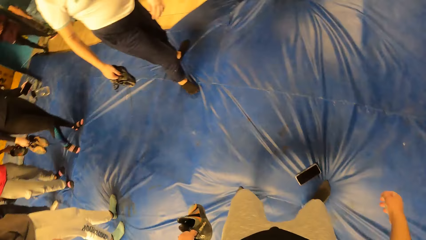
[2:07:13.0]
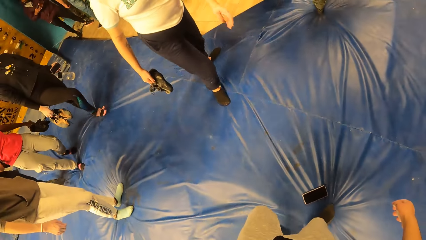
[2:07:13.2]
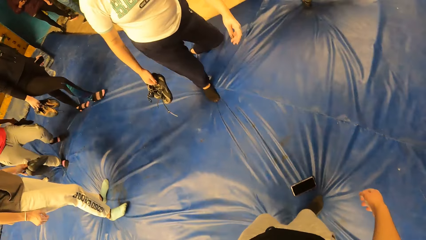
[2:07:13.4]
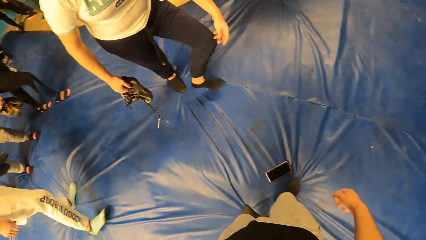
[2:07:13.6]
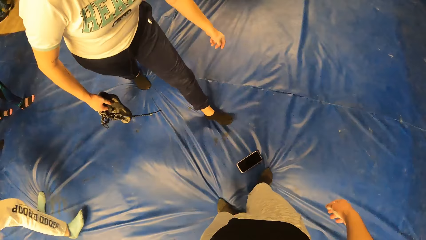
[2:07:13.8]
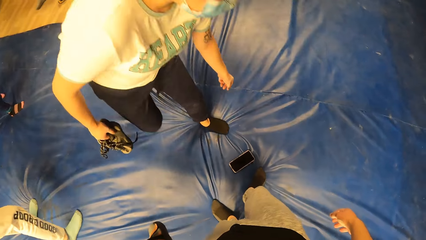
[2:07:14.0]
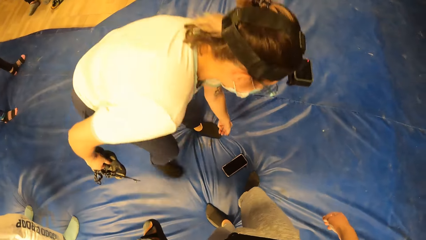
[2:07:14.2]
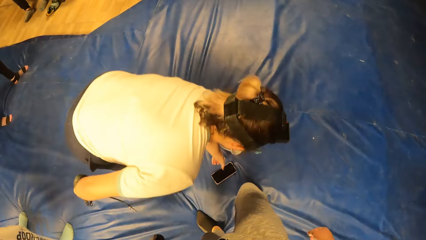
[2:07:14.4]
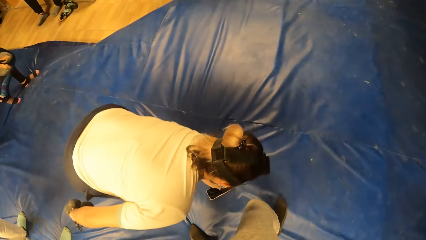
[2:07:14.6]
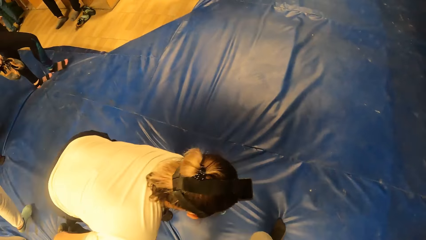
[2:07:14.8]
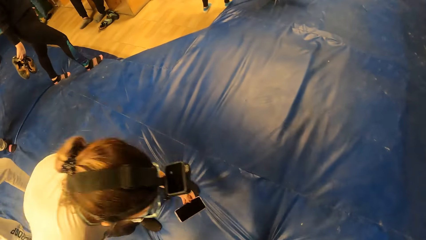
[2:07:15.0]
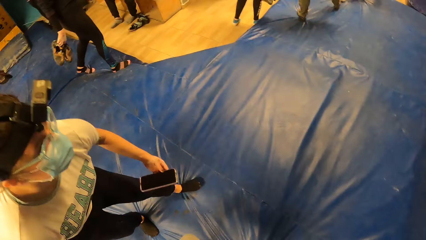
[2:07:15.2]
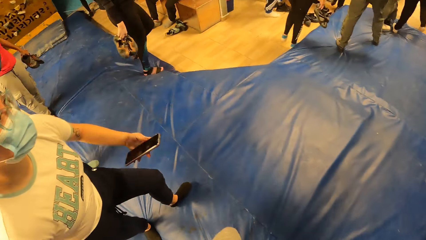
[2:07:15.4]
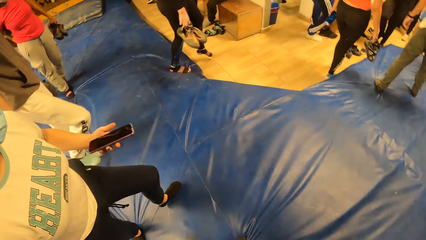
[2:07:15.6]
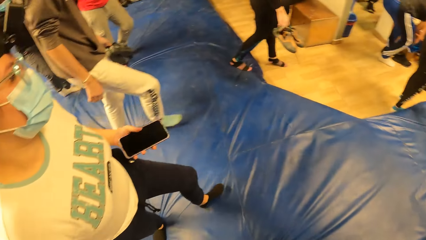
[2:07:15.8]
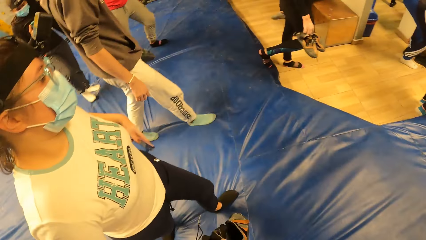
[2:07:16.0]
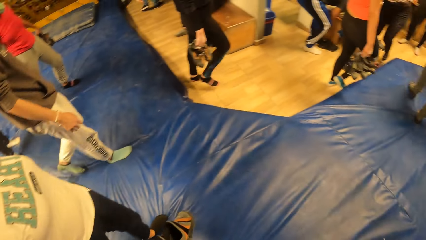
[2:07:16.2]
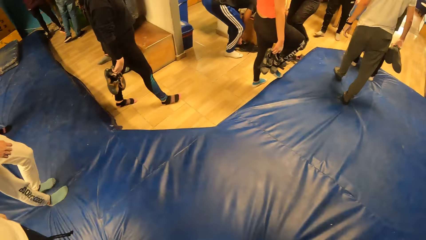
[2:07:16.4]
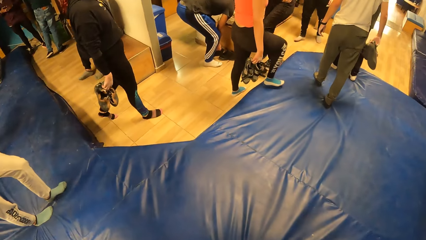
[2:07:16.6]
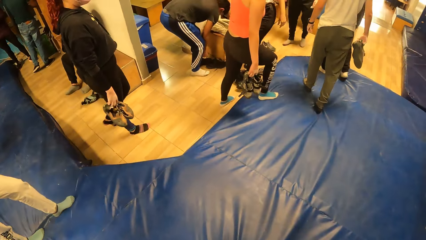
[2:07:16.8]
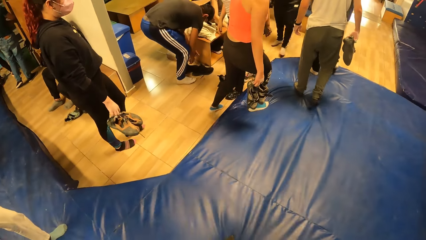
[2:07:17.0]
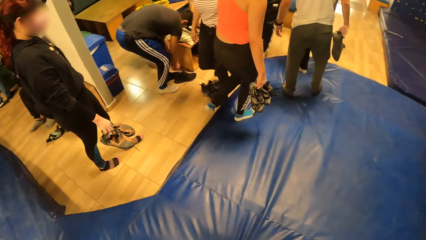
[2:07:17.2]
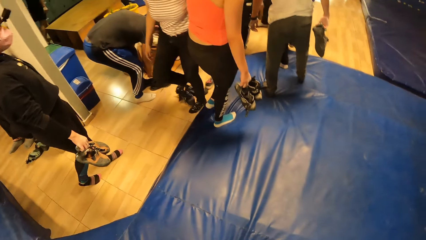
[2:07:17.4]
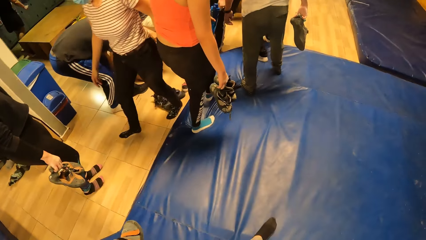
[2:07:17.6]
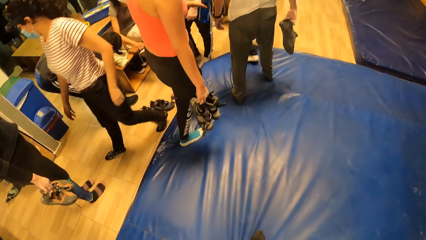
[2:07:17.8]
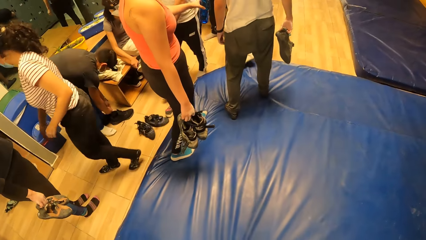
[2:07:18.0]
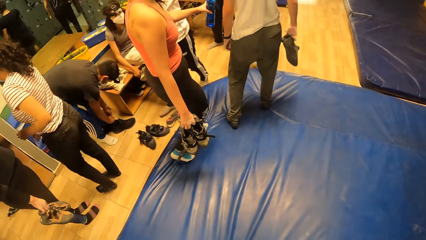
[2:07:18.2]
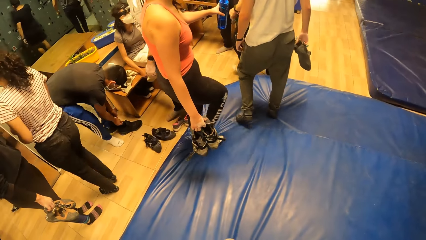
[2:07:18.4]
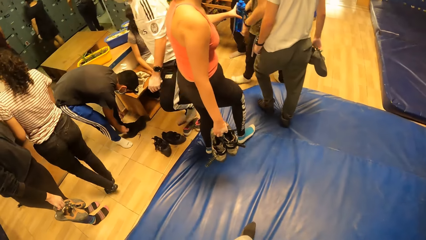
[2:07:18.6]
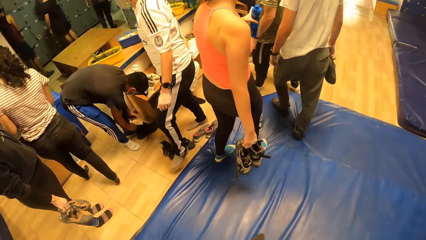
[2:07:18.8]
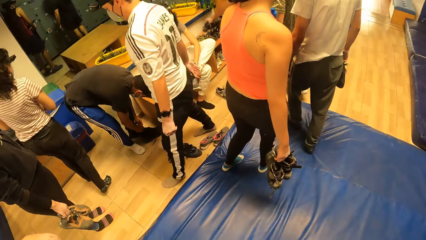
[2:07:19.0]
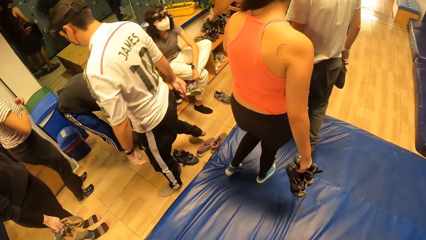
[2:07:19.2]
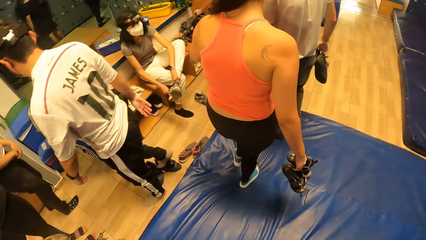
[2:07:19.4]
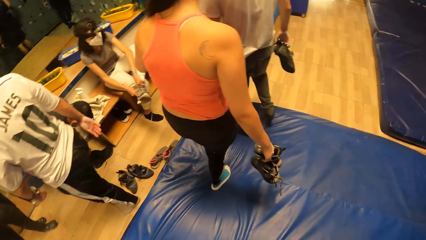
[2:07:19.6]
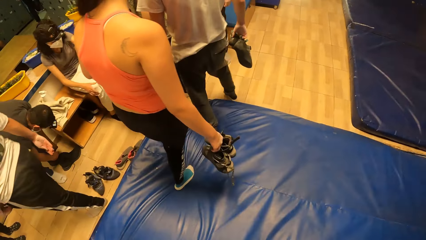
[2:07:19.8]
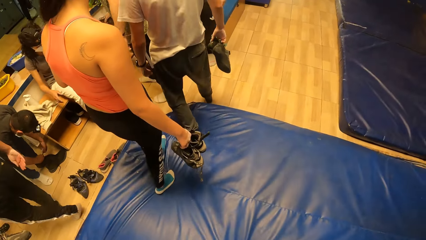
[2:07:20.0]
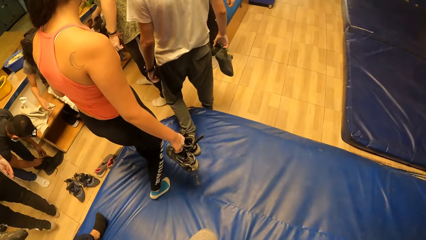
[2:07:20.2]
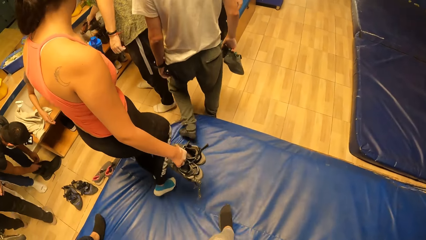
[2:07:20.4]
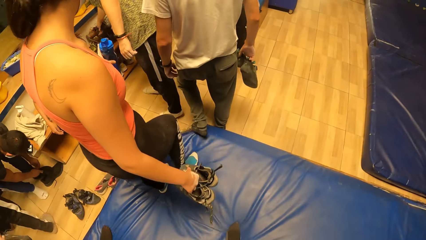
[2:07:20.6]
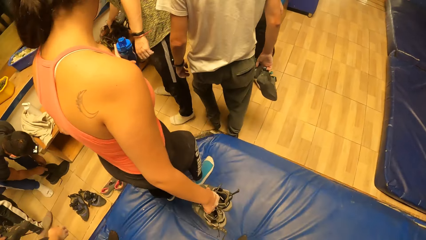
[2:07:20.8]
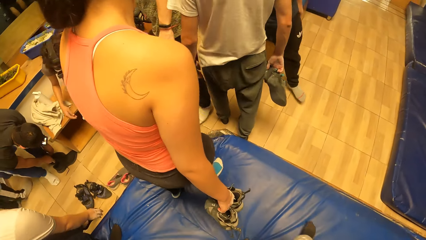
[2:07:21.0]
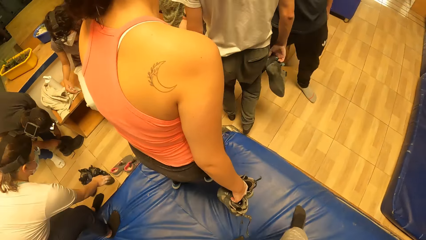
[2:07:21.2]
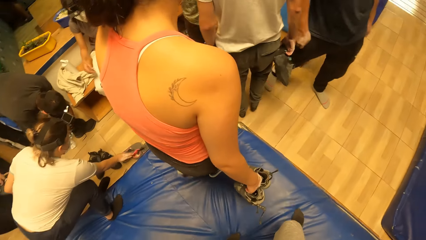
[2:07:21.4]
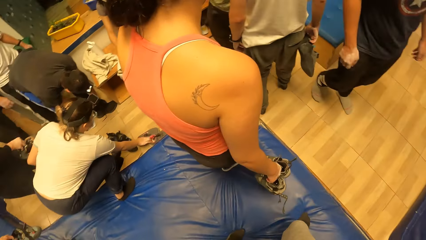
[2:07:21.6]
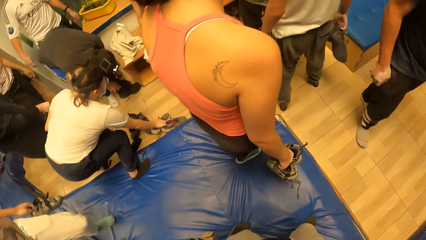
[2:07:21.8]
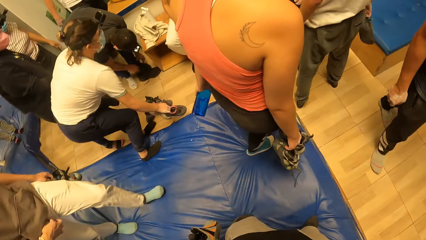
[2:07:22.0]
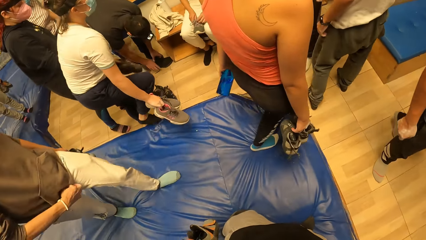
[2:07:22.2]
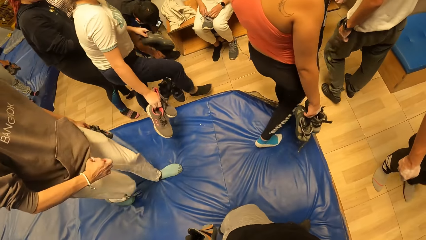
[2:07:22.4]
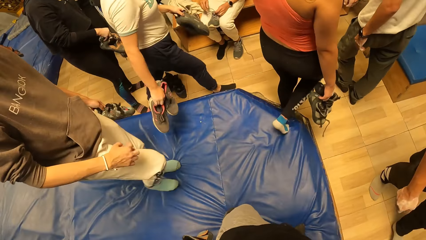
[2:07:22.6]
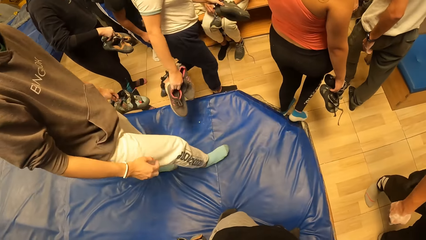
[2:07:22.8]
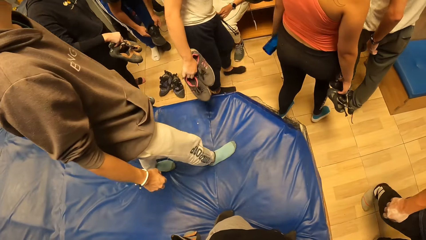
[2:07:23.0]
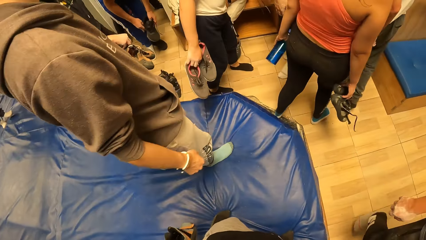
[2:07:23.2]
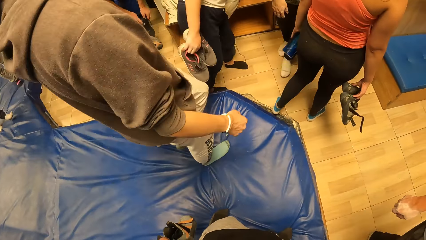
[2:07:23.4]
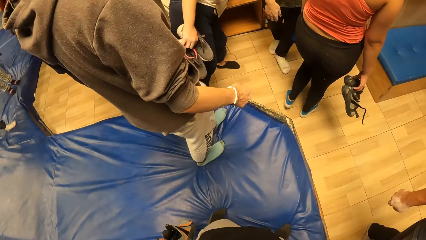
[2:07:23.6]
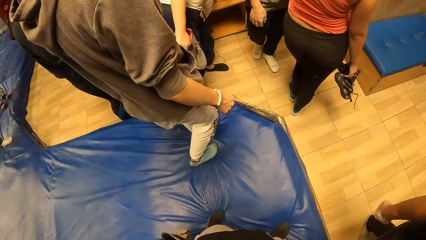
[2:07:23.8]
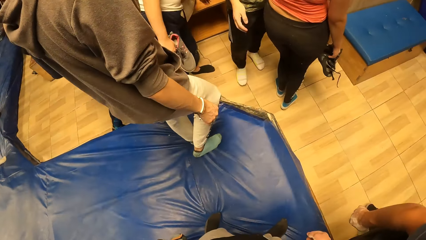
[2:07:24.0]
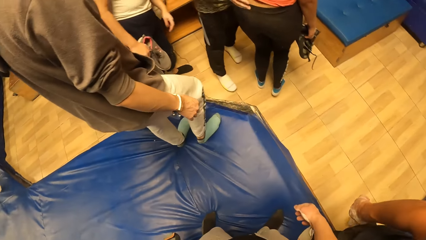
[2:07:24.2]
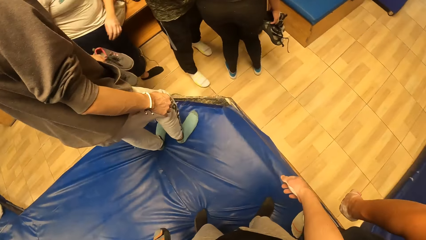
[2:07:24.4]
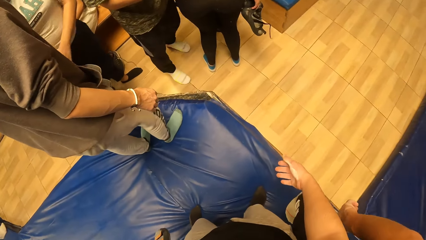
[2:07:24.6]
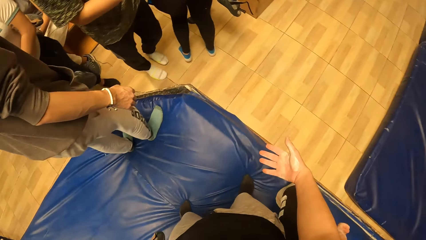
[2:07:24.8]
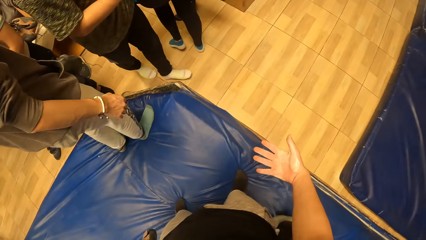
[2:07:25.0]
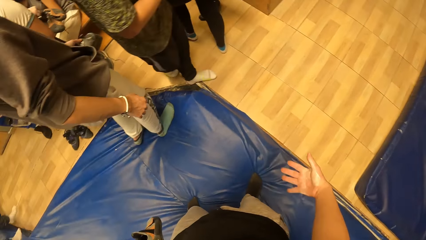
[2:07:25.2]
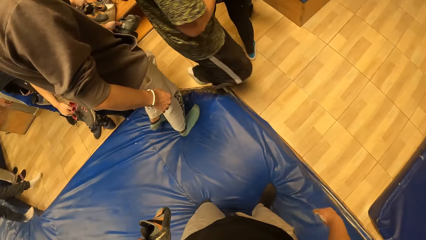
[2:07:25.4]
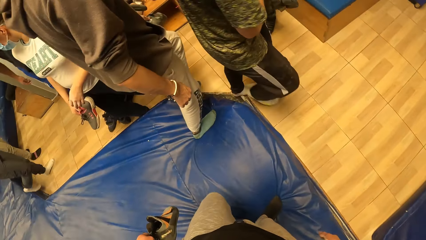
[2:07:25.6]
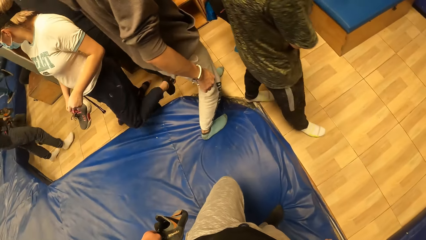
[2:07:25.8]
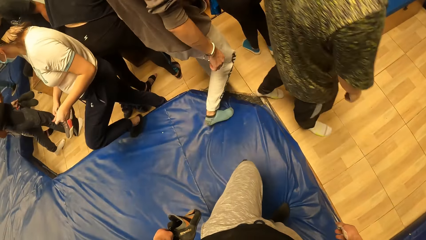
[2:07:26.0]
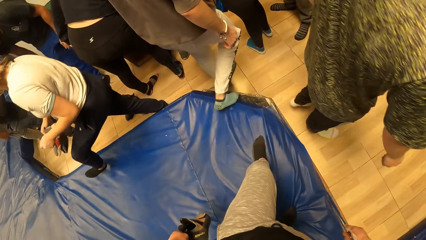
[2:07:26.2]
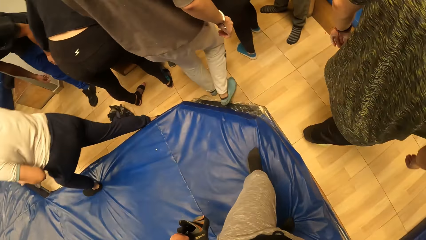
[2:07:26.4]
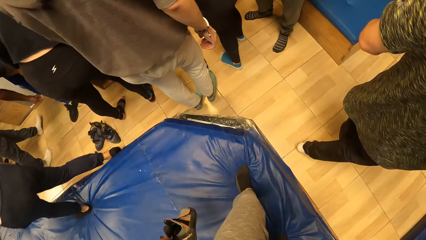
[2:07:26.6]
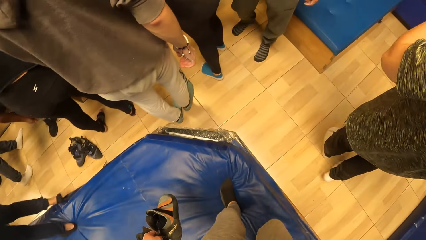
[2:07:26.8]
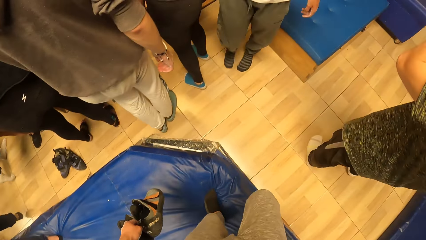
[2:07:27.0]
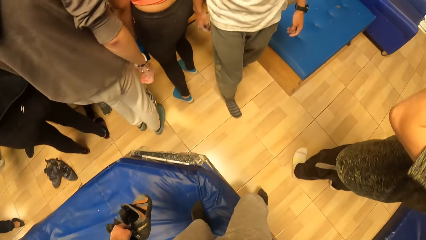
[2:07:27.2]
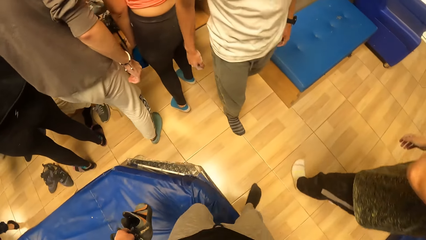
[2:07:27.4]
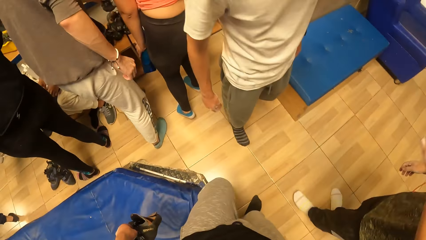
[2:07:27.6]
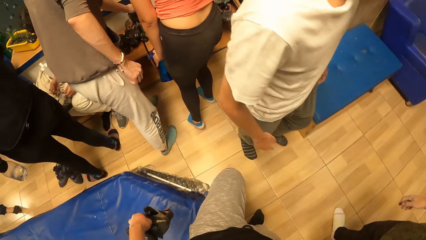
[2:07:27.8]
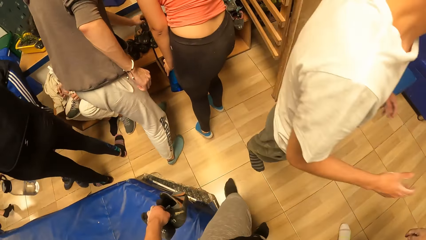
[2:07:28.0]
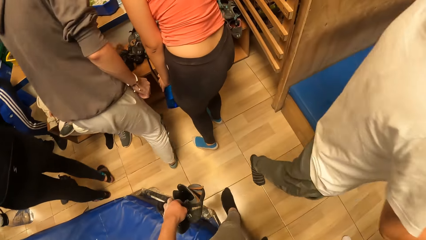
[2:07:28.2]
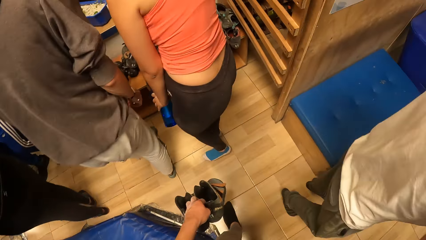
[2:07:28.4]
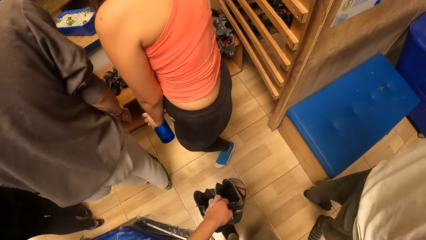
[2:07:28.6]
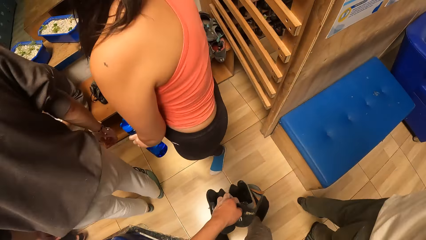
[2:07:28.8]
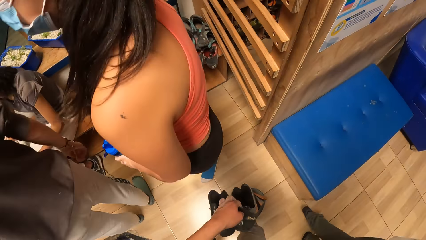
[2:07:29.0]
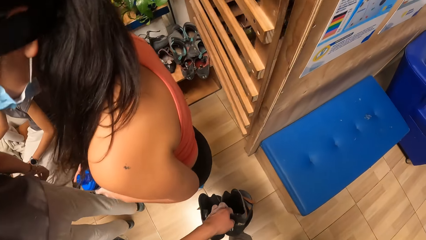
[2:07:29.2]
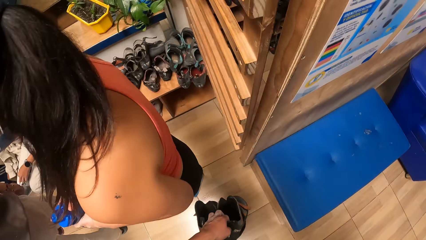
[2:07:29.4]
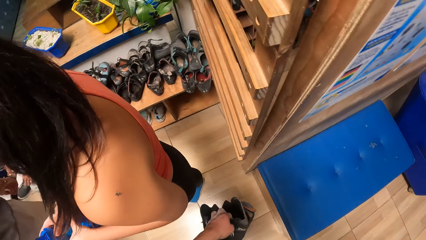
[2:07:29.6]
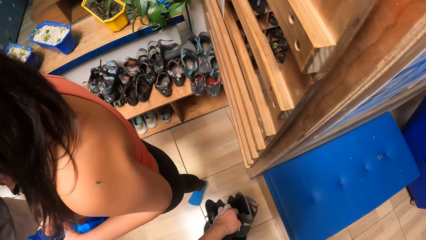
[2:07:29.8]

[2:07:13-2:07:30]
The camera wearer stops at a phone. A lady picks up the phone from the blue mattress. The camera wearer walks around the room.
